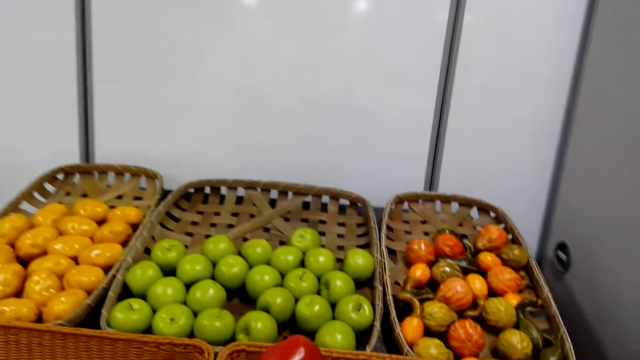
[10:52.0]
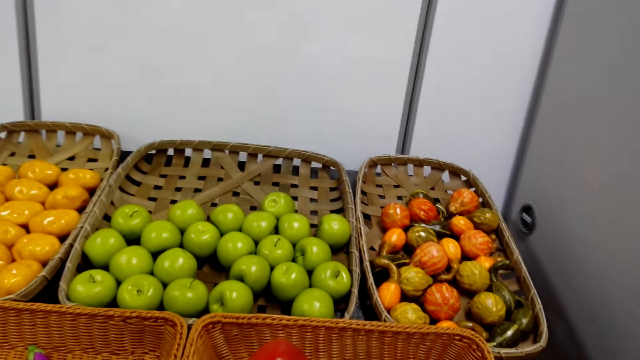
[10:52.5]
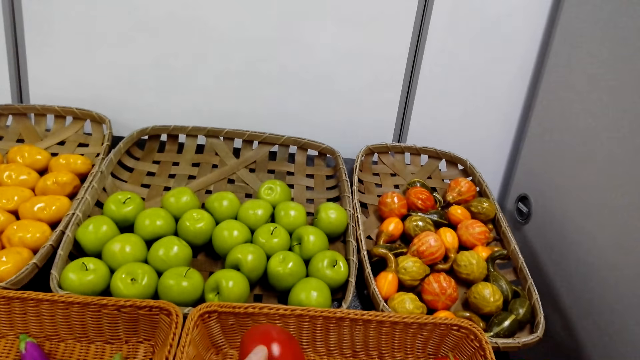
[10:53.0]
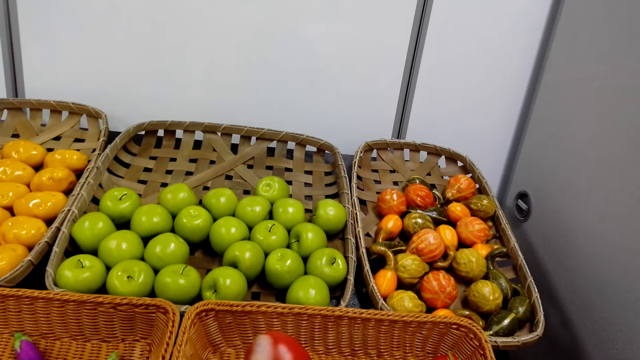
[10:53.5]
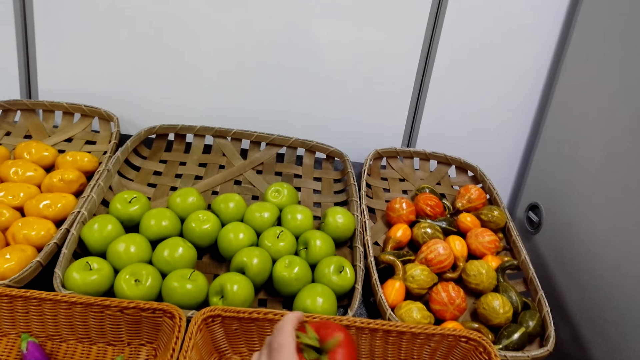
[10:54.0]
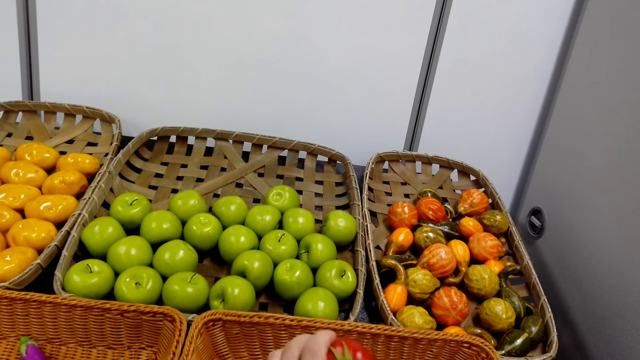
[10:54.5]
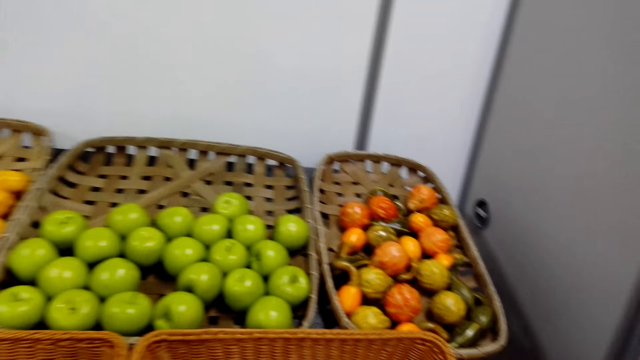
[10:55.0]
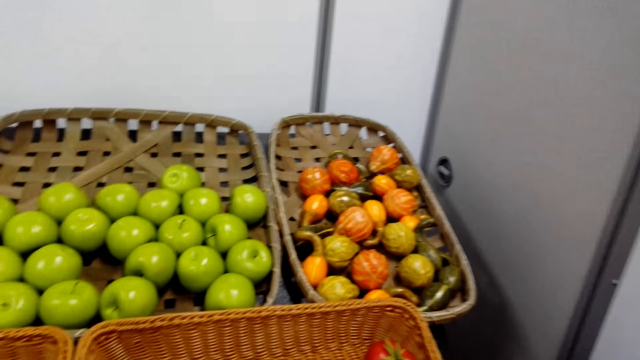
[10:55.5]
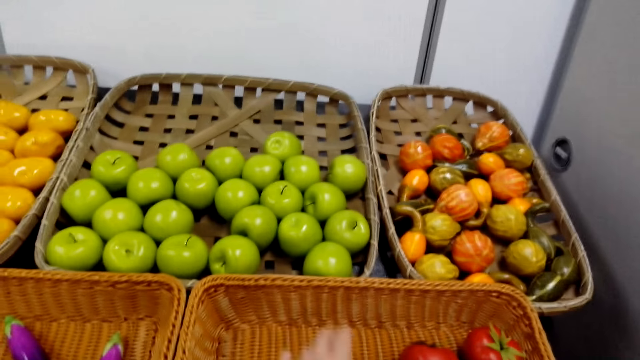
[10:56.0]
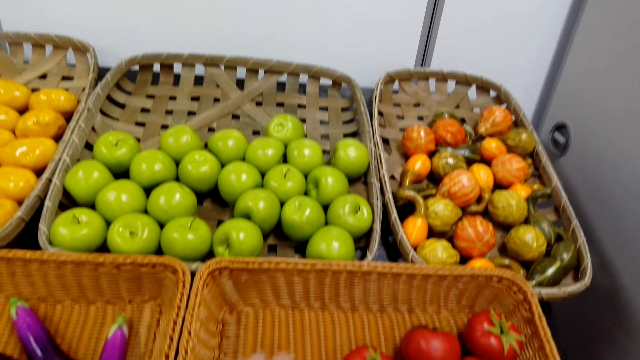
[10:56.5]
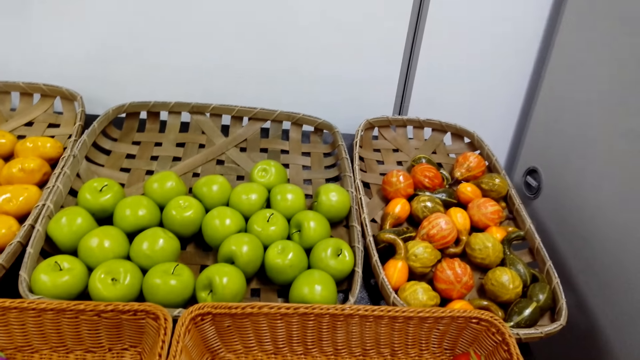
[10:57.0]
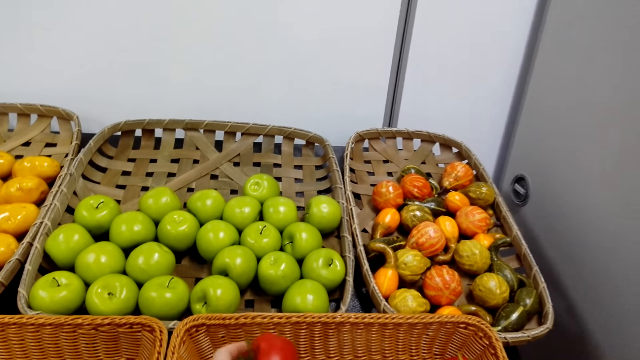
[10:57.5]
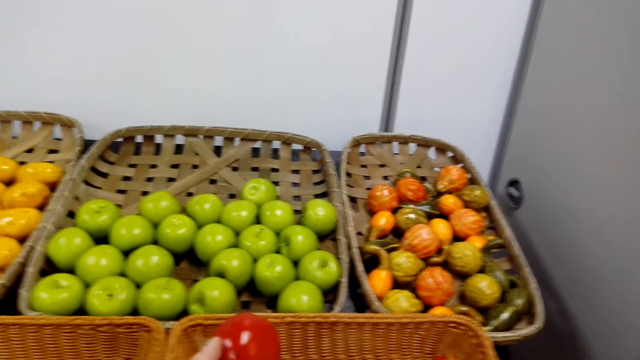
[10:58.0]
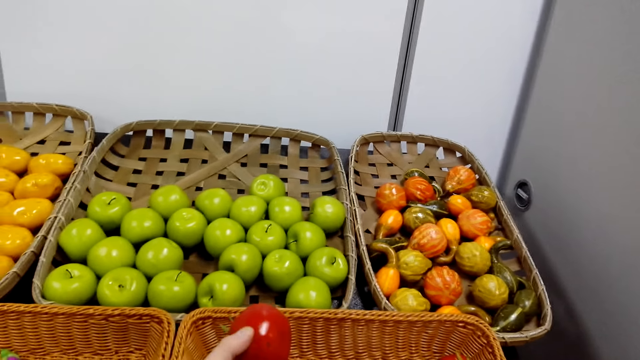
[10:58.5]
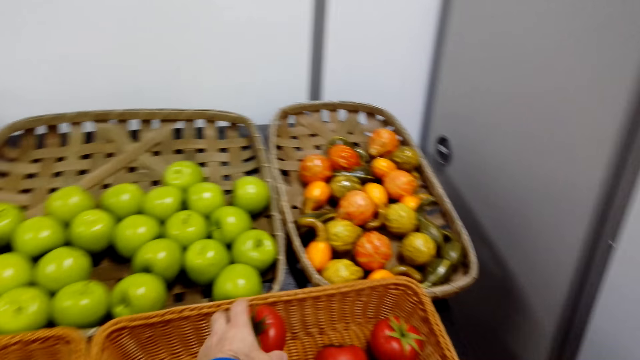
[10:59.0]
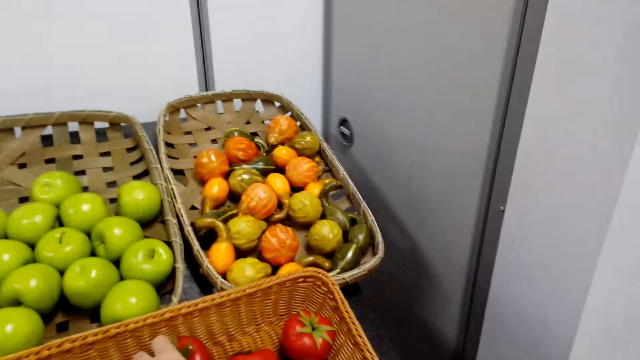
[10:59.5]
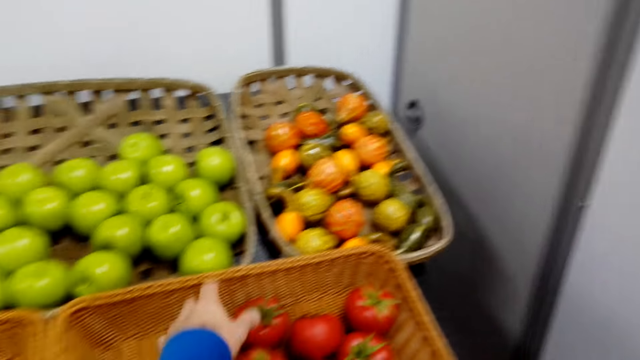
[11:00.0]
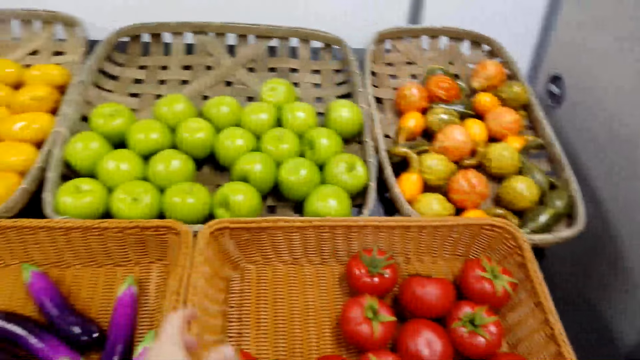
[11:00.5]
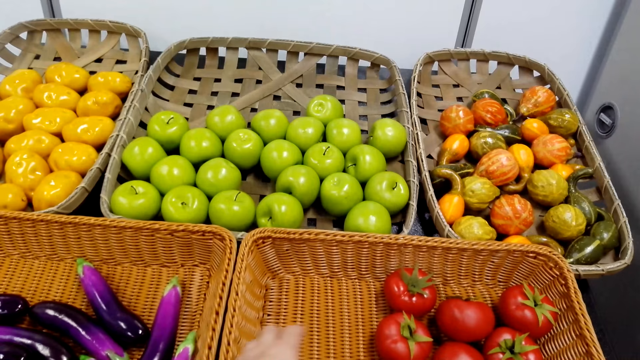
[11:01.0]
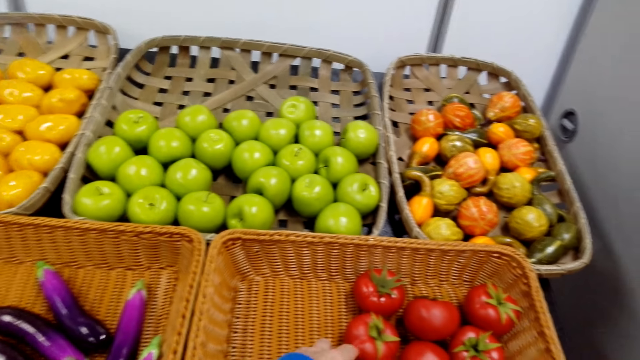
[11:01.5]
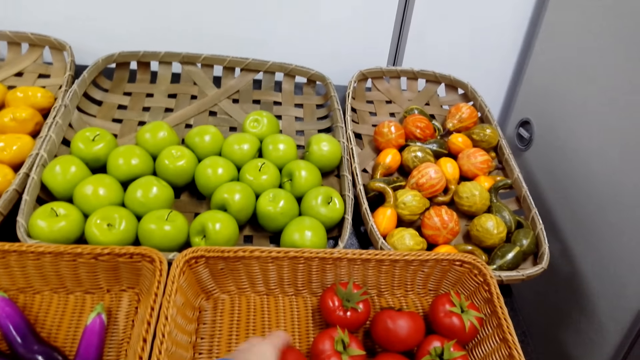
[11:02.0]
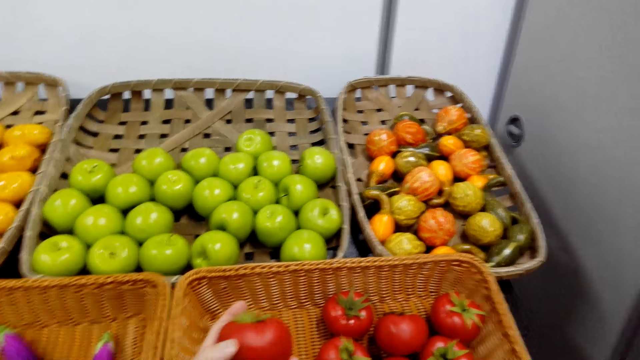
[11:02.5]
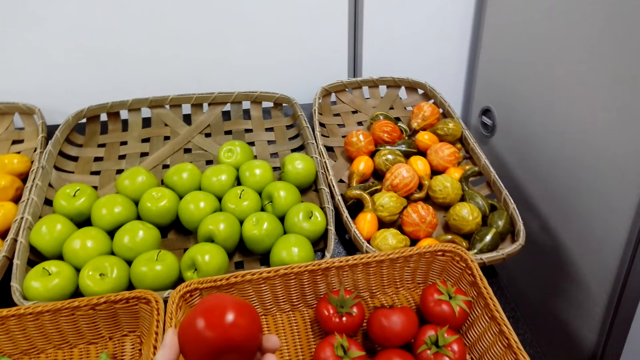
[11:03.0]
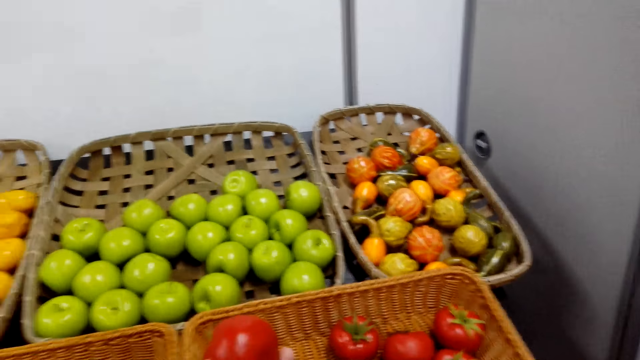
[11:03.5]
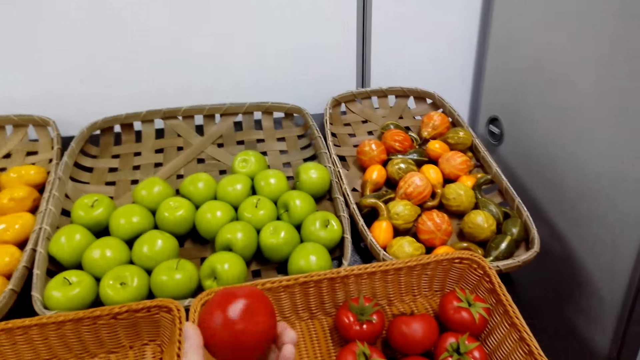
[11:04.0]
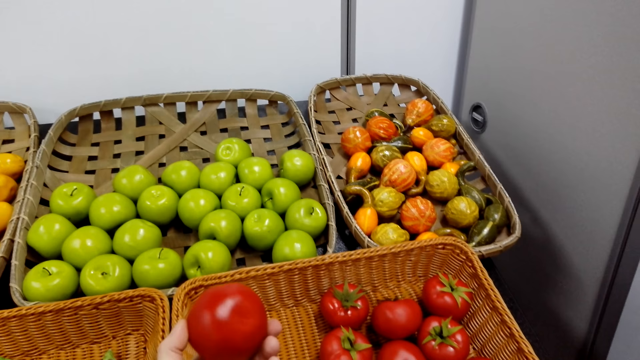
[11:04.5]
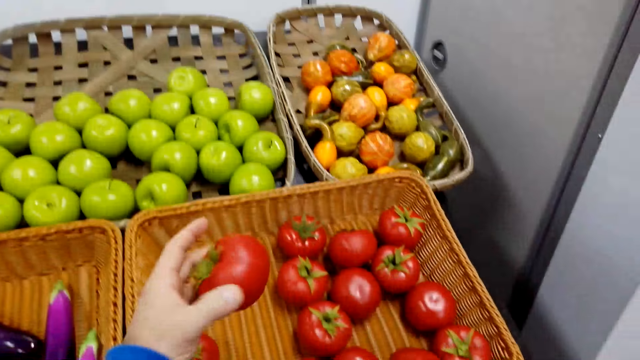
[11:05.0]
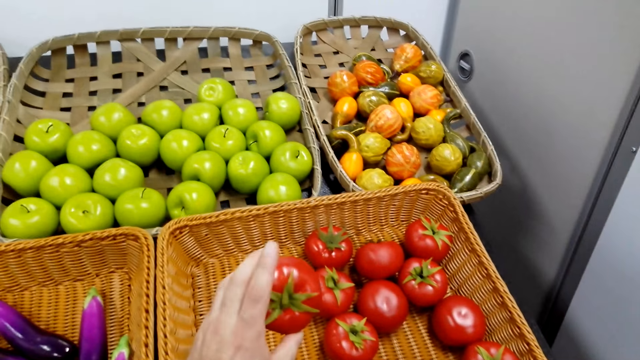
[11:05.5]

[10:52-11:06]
The camera wearer puts the tomato in the polythene bag. They pick the tomato and hold the tomato. They return the tomato on the basket. They move their hand. They pick the tomato and hold the tomato.

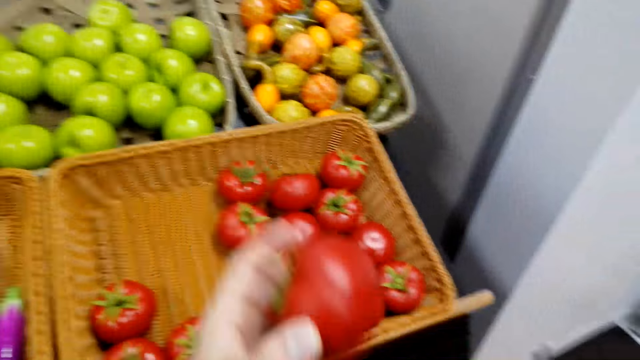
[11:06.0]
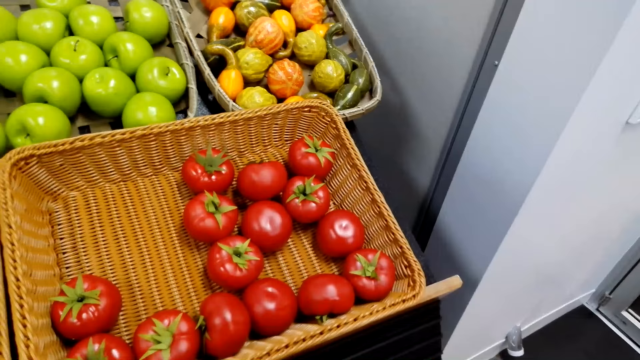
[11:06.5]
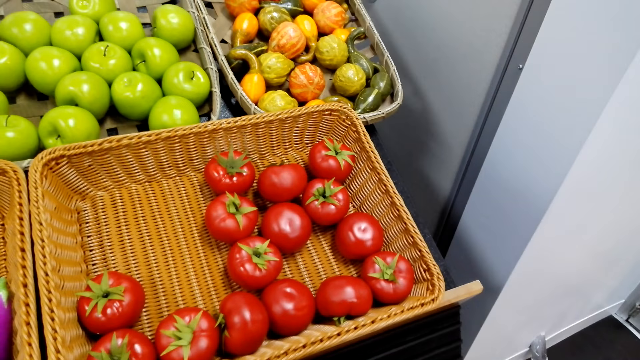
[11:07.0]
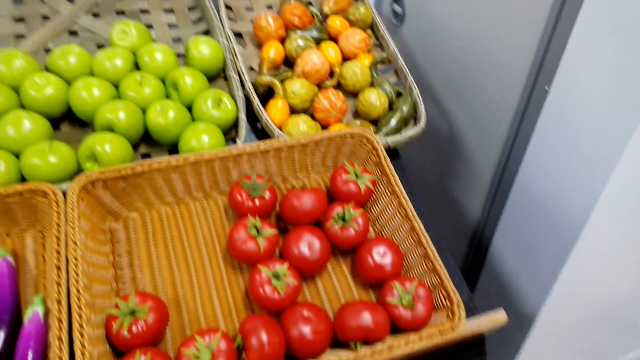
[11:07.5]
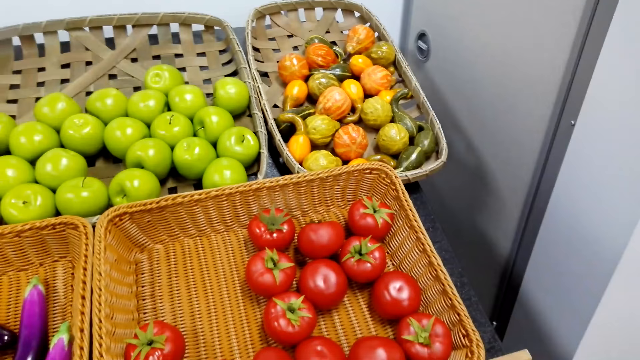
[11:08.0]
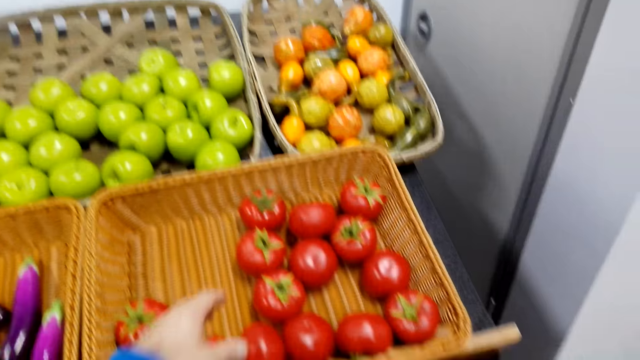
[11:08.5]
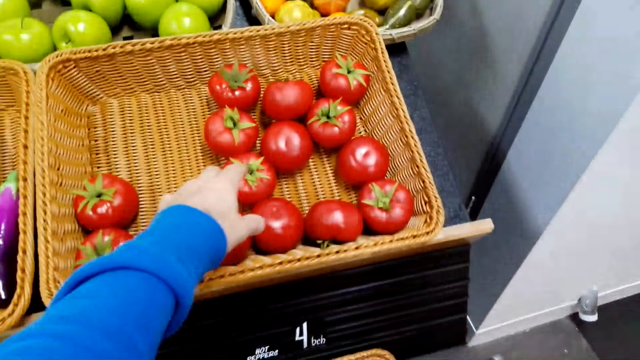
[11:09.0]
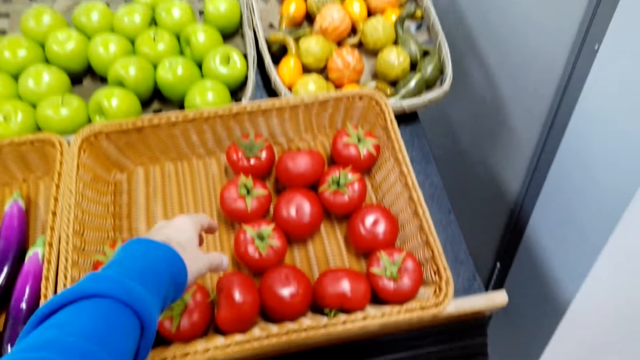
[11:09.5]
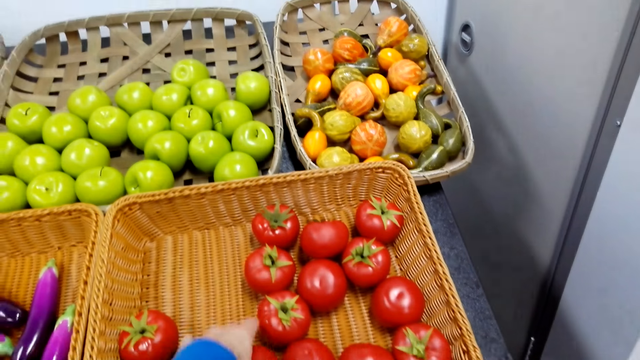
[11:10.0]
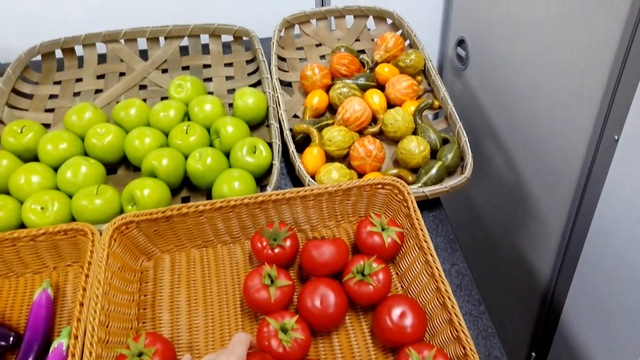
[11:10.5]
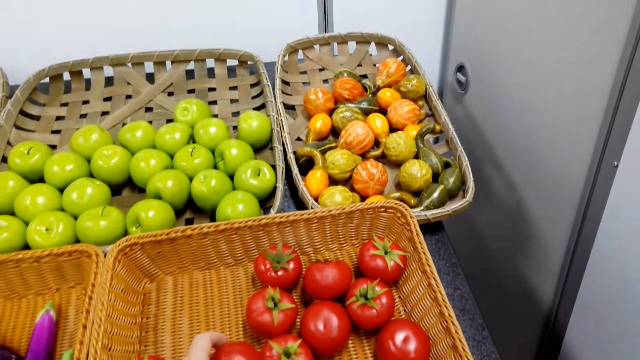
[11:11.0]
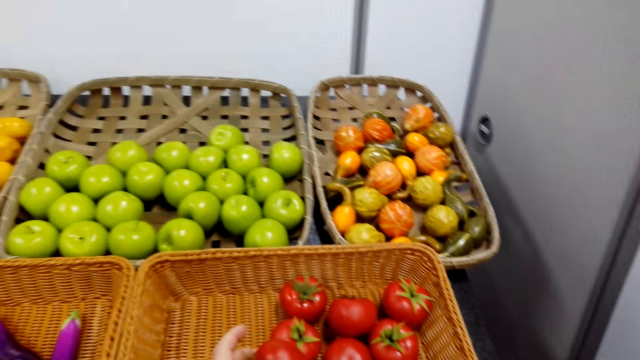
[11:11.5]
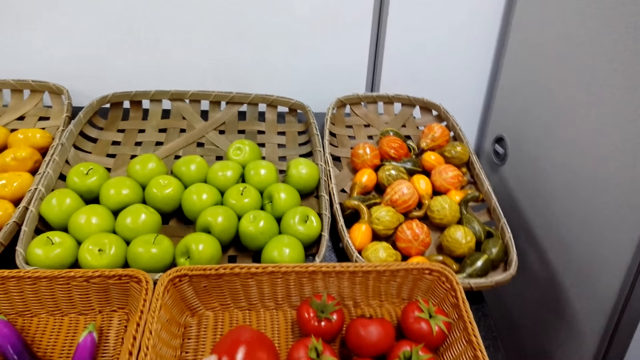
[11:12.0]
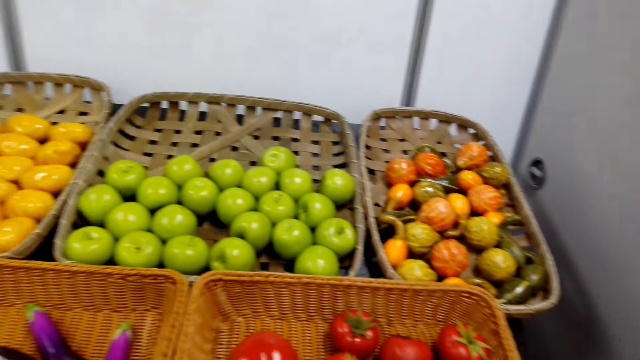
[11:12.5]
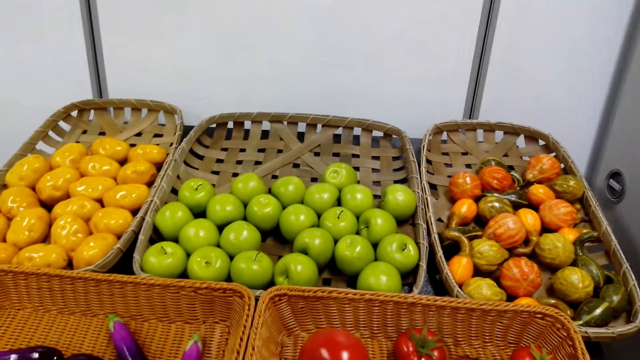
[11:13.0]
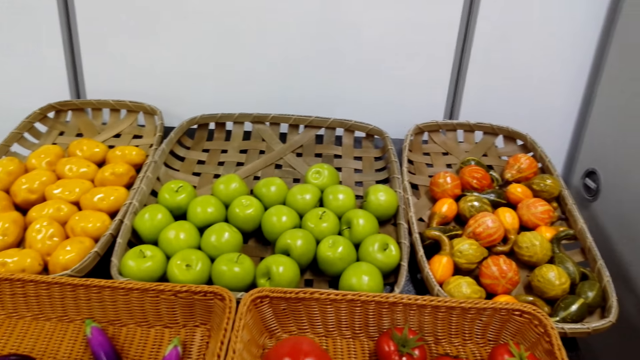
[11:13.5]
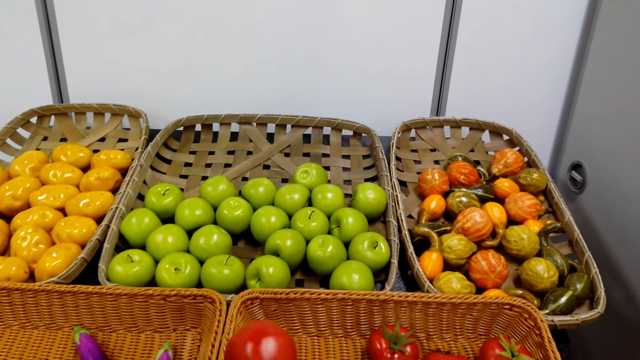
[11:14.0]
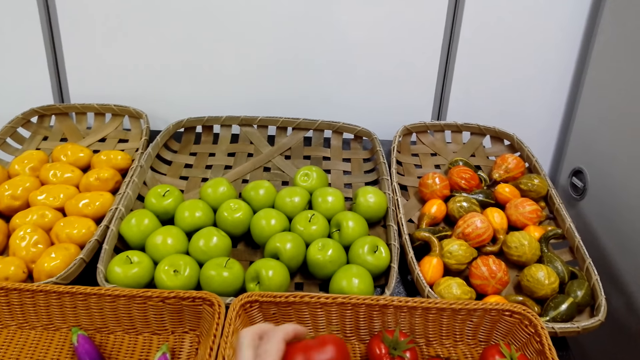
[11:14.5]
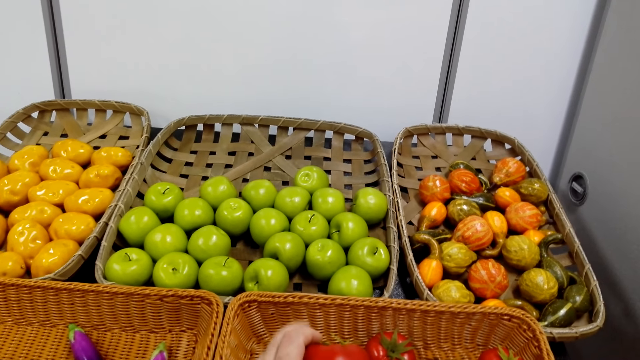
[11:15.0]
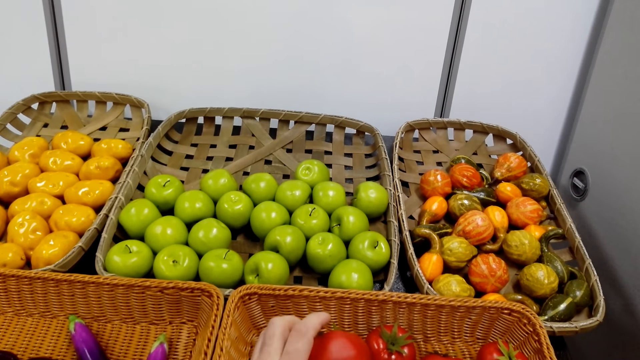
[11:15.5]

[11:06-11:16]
The camera wearer moves their hand. They put the tomato in the polythene bag. They pick the tomato and hold the tomato.
